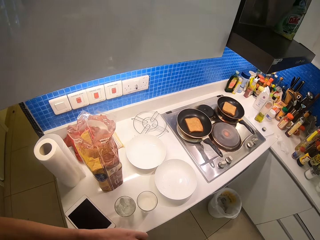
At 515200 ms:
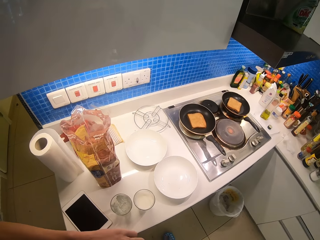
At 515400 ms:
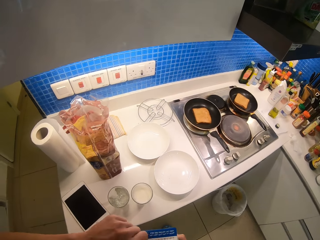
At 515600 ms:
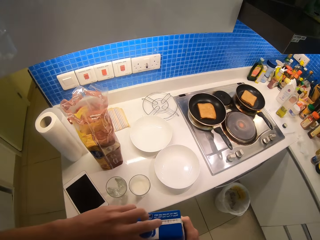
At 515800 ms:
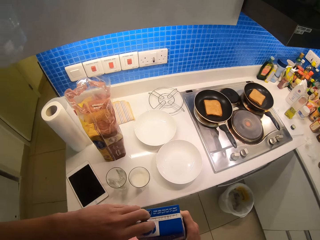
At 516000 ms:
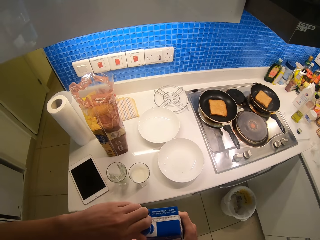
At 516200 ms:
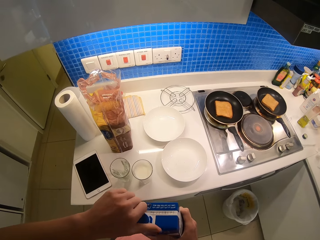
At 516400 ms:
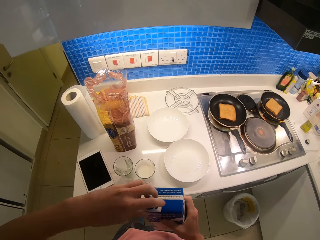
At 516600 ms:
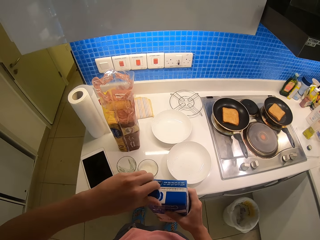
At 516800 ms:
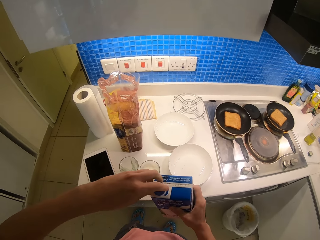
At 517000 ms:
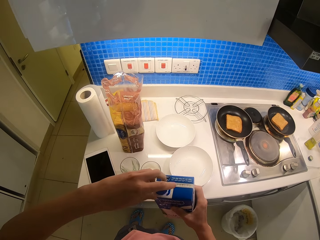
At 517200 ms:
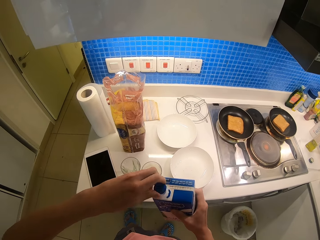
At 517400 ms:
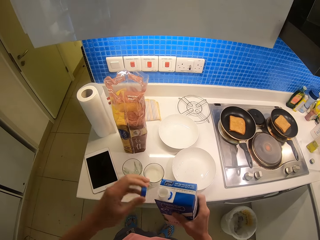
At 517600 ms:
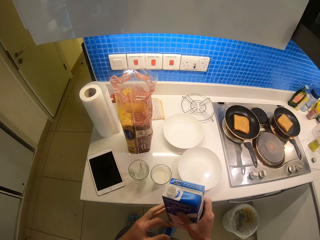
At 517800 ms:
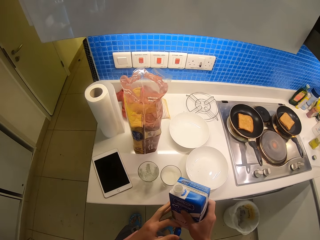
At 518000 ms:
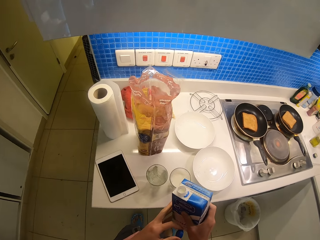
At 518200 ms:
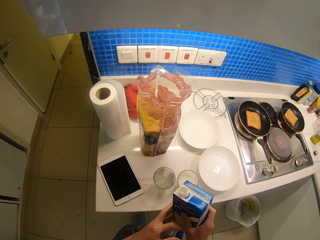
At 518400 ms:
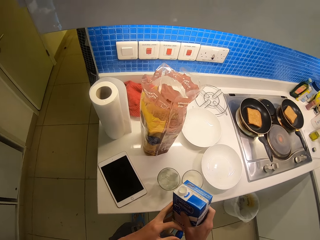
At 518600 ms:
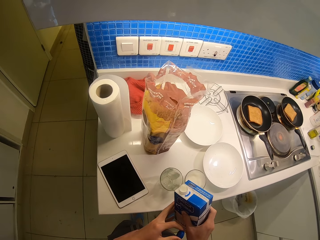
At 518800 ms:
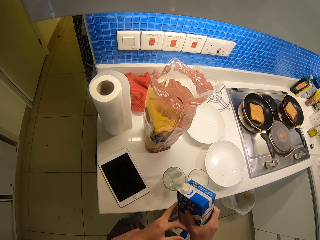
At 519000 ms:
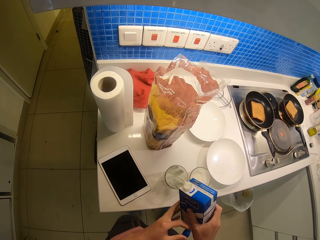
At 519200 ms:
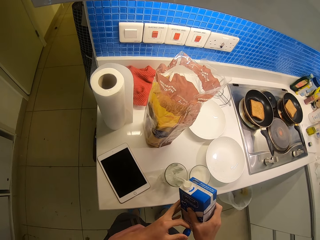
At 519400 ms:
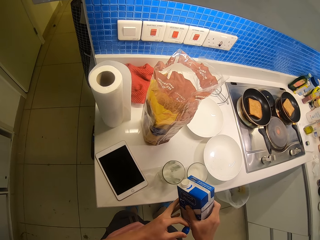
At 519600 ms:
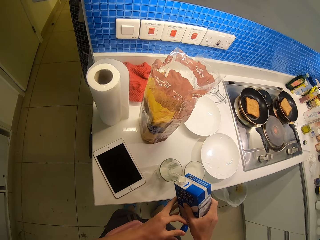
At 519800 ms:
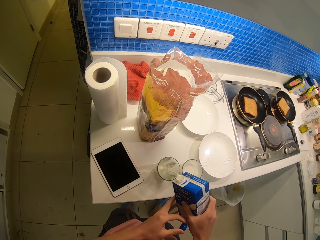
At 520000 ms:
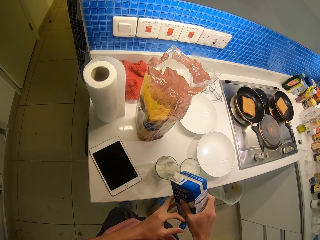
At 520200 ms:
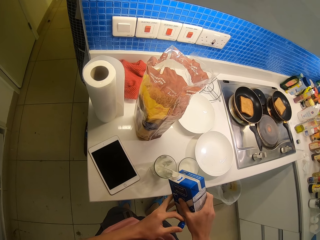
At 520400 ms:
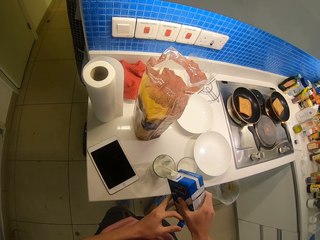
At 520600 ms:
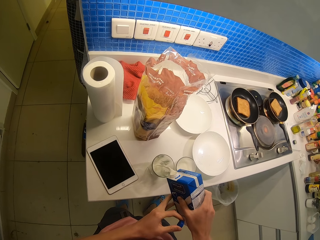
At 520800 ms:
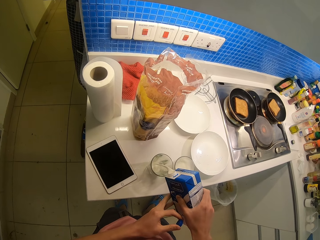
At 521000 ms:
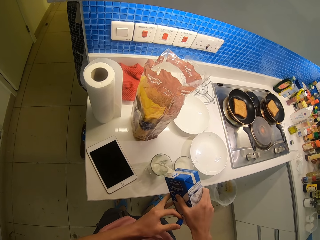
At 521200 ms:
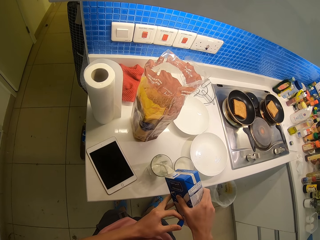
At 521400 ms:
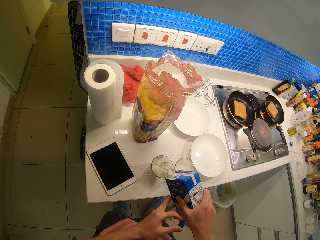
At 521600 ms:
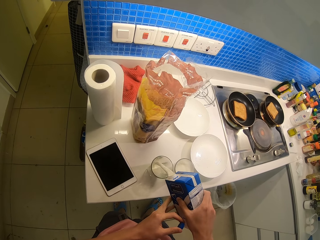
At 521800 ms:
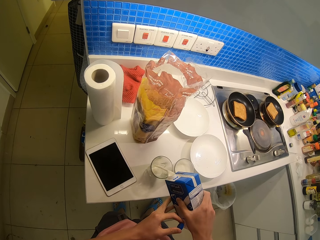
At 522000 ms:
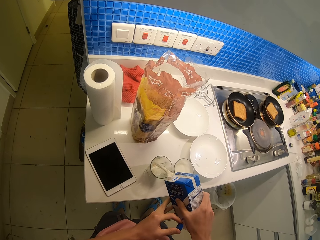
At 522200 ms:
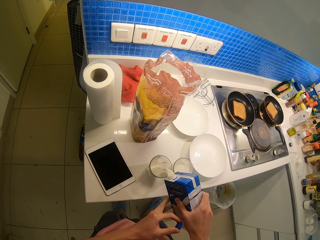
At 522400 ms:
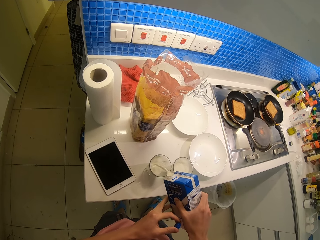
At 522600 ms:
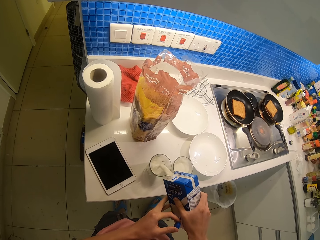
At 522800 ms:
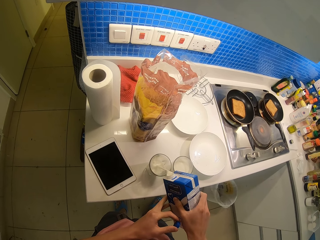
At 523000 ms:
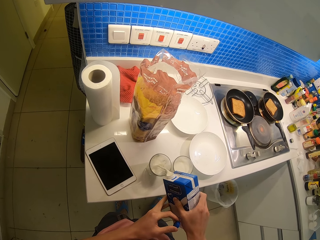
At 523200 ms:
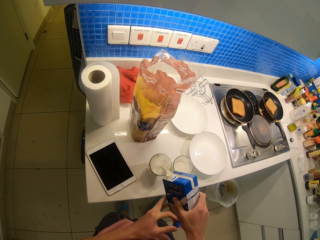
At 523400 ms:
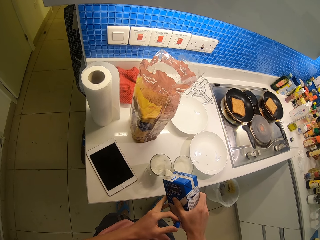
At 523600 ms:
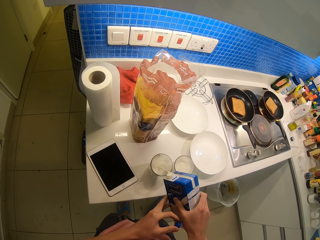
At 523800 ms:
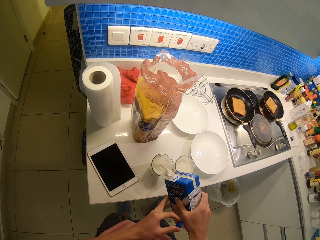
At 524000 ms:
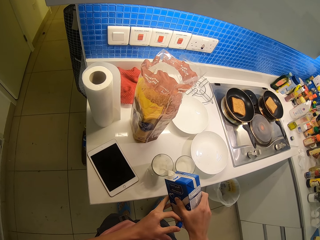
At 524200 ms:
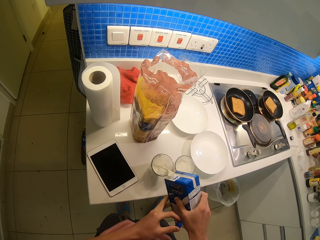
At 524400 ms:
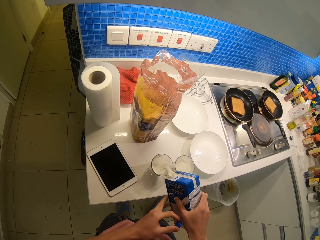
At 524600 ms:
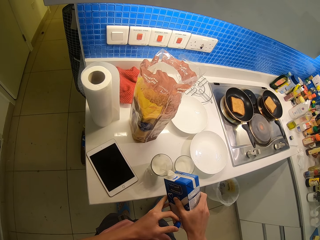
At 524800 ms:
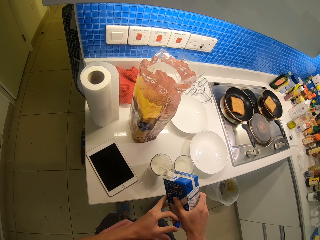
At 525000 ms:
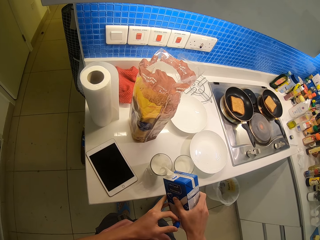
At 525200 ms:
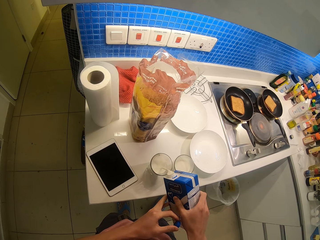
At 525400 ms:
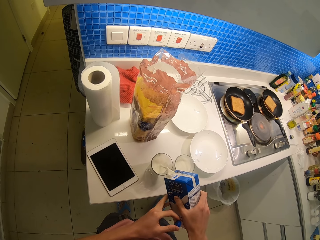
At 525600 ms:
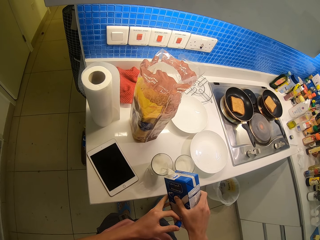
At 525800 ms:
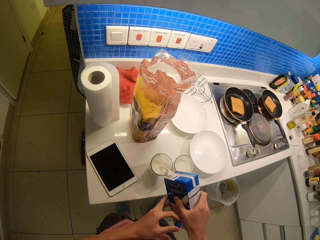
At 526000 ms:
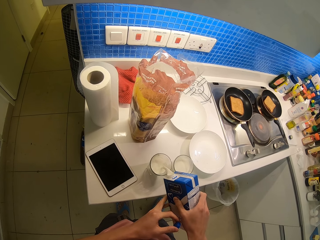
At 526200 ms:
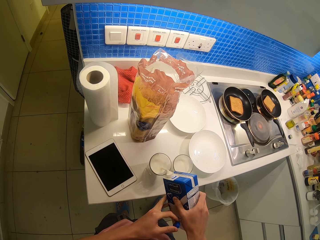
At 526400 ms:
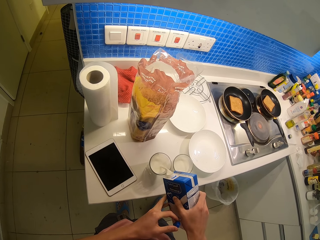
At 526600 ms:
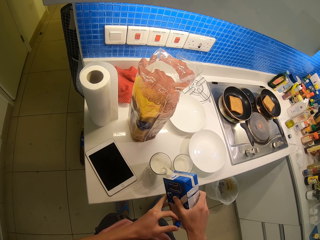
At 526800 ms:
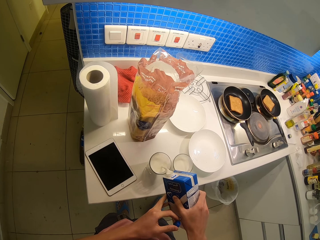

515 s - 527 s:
The camera wearer opens the box. They pour the milk in the glass.

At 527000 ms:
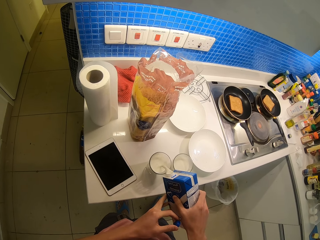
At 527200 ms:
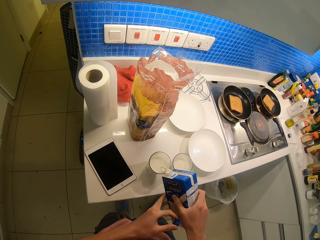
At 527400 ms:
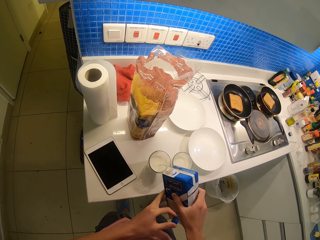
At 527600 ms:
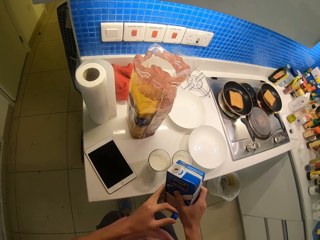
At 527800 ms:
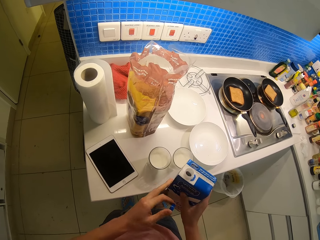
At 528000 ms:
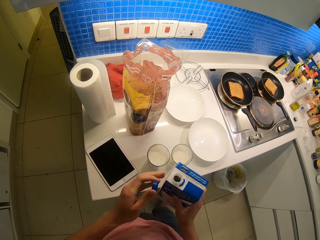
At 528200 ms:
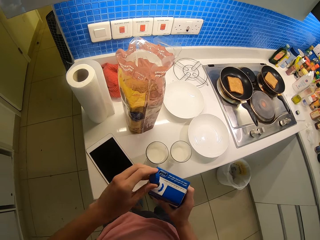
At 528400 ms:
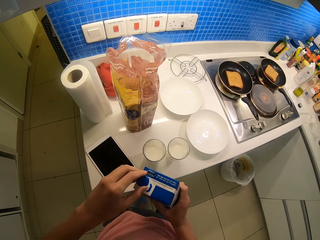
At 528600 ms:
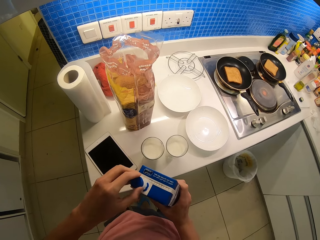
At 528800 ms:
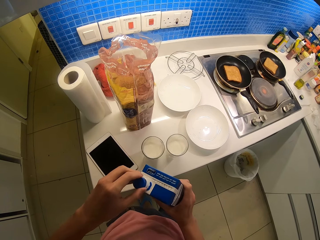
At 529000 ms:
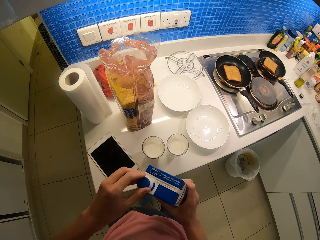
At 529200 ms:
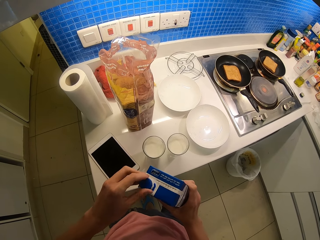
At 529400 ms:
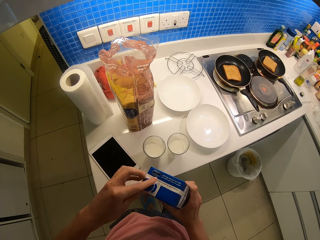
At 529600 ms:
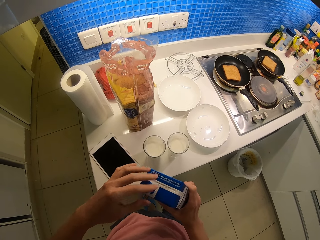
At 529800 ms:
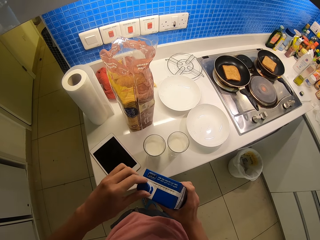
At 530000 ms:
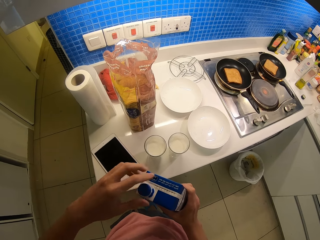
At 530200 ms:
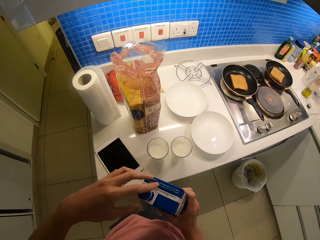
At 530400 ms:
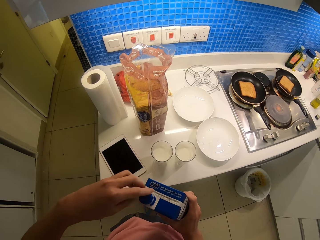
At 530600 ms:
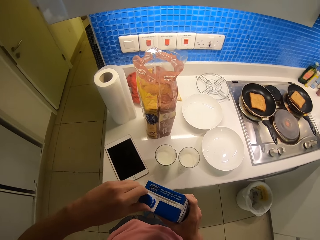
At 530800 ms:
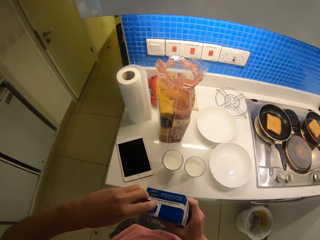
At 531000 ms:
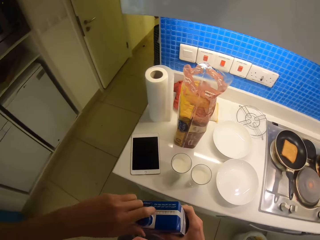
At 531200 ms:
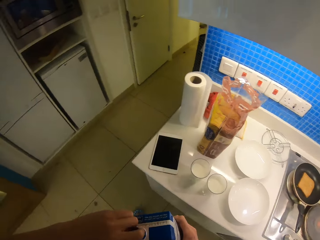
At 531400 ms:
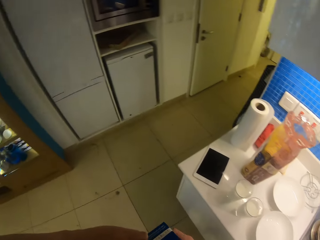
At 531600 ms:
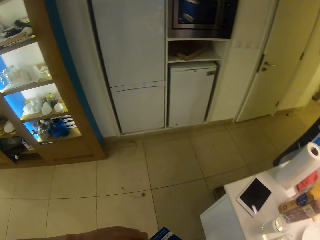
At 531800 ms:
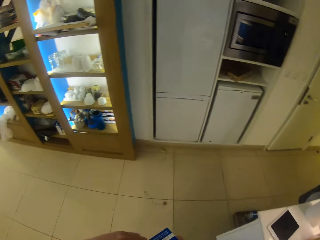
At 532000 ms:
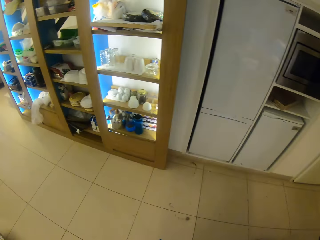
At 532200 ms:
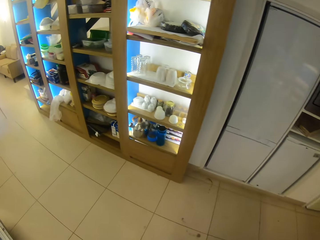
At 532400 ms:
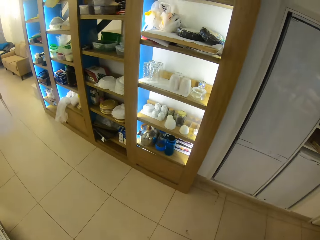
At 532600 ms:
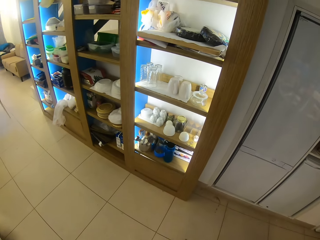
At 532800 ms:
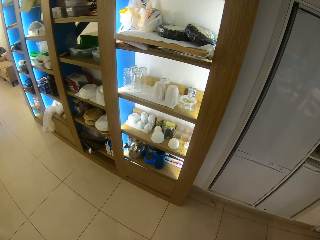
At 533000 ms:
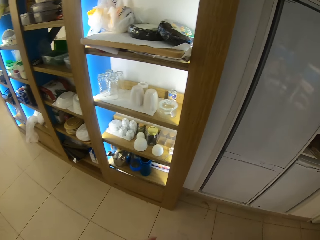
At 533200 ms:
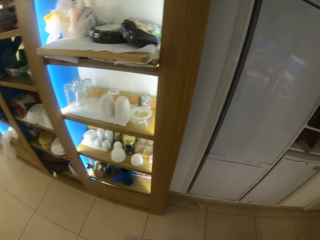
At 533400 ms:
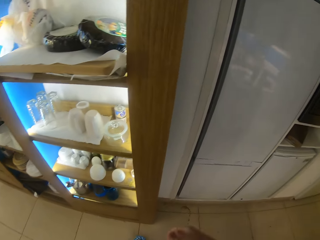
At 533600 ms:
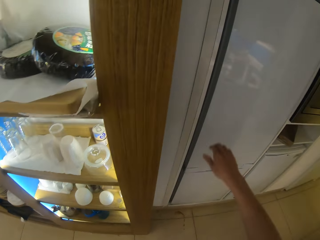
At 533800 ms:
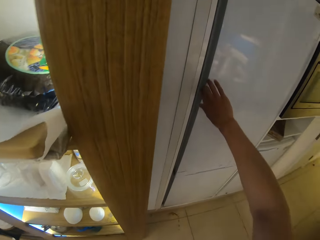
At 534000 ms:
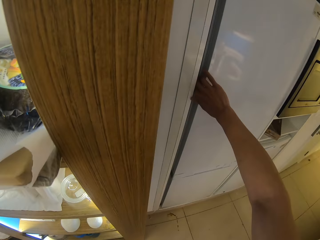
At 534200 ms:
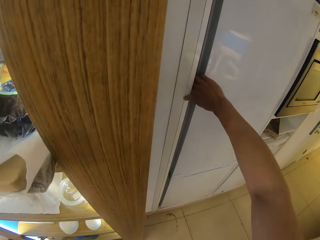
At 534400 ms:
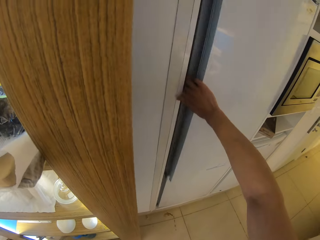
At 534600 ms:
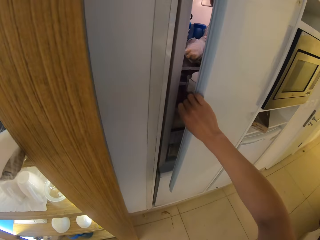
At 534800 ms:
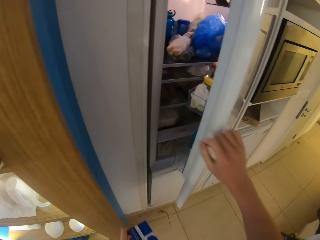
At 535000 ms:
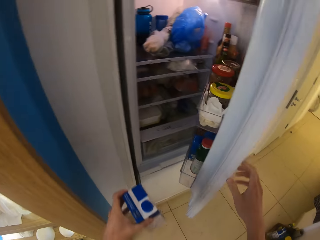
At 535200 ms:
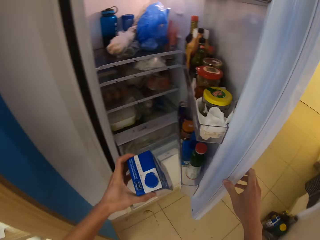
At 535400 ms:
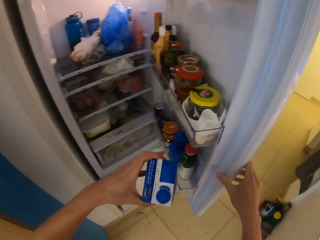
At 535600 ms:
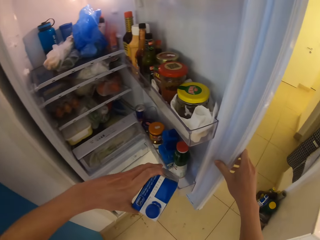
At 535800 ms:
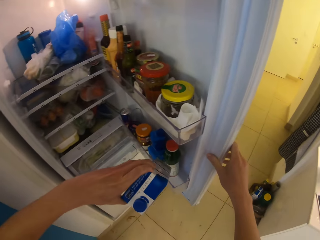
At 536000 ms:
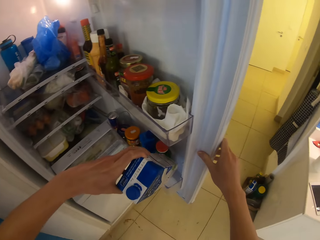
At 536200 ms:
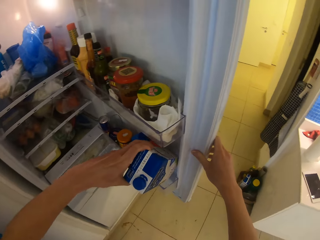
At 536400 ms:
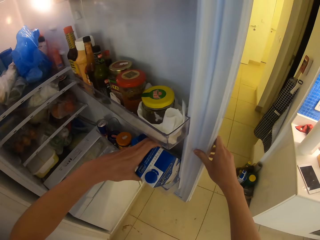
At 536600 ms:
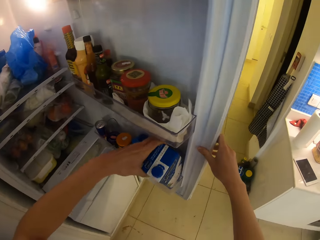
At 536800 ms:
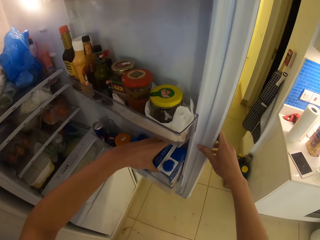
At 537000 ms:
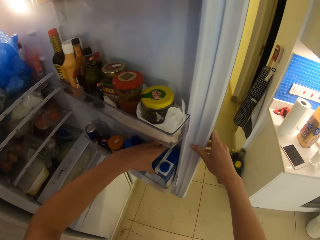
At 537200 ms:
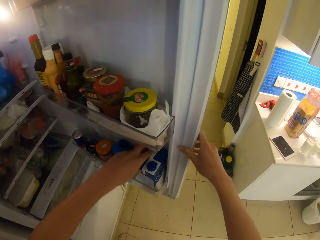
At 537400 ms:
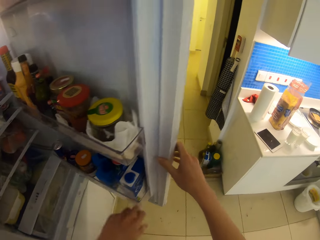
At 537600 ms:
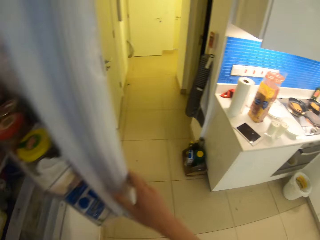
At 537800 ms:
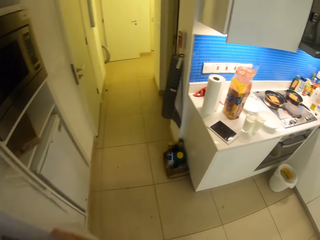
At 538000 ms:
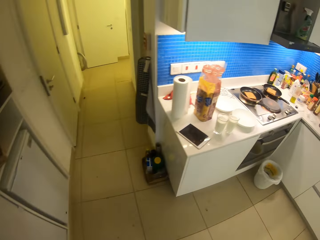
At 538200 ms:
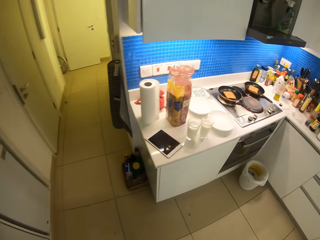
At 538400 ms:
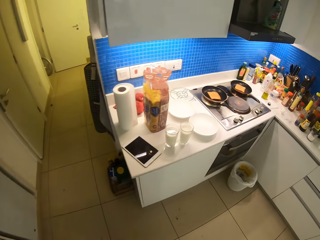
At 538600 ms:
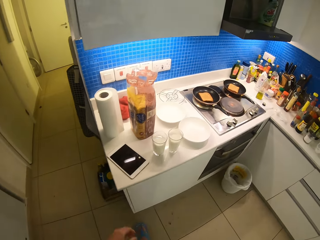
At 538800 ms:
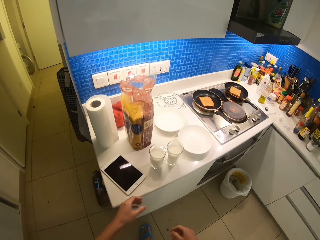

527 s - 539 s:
The camera wearer closes the box. They open the fridge. They place the milk inside the fridge.
